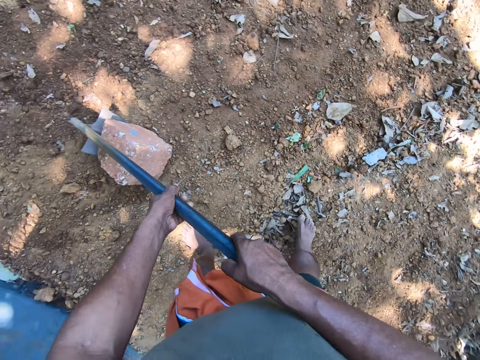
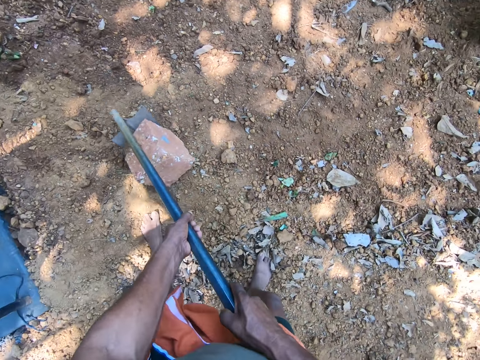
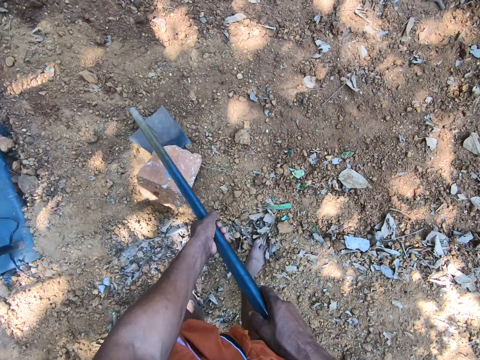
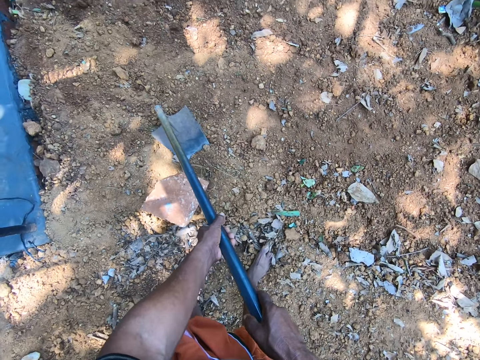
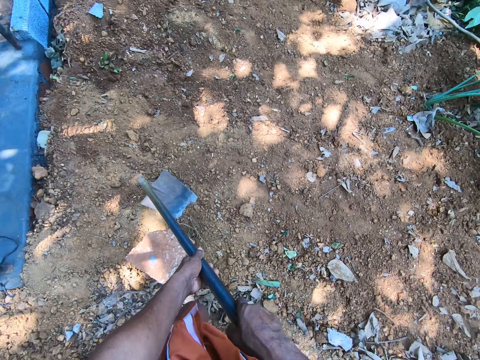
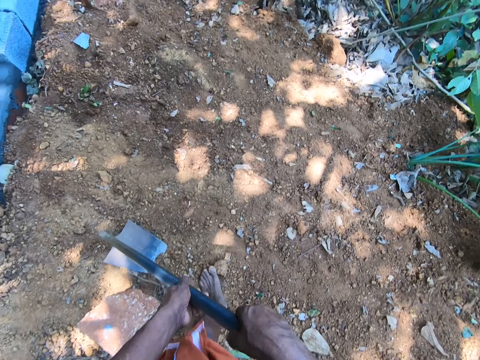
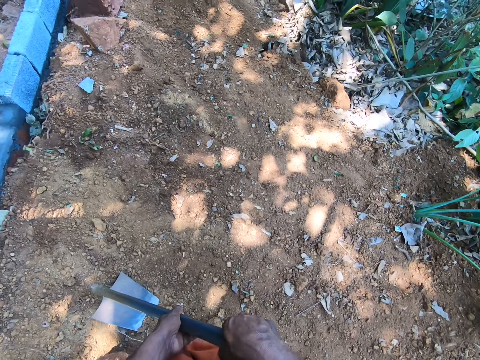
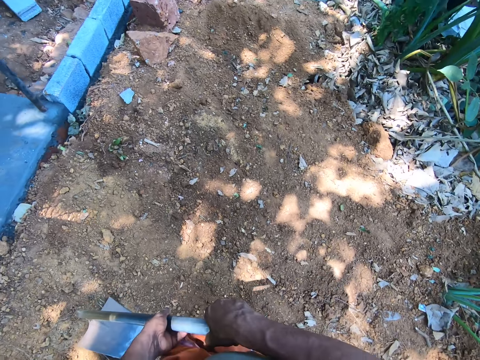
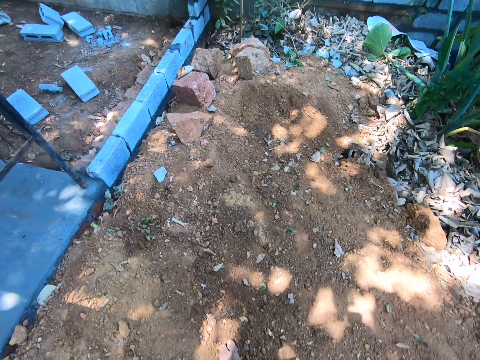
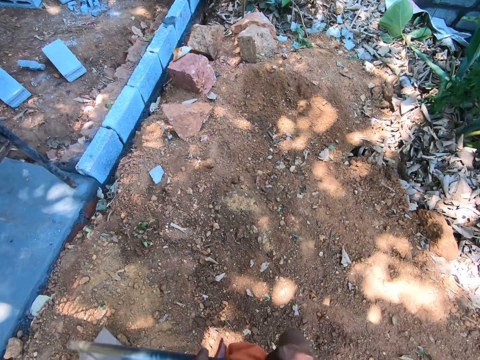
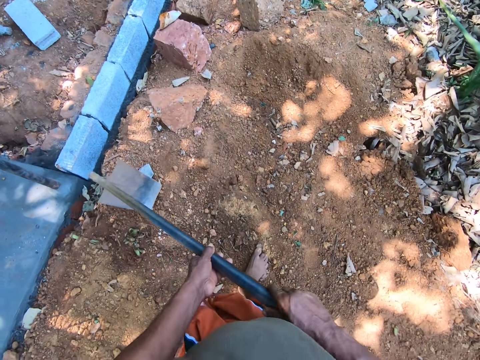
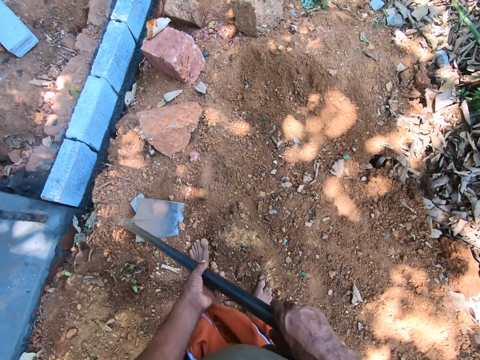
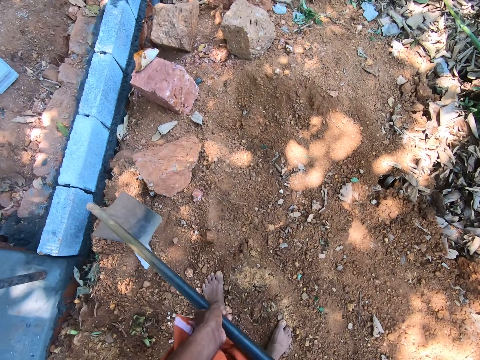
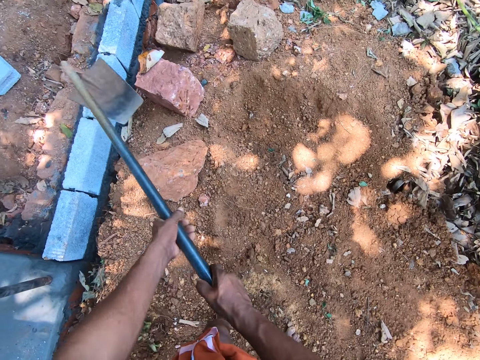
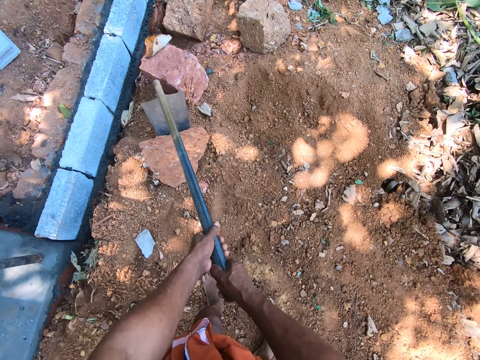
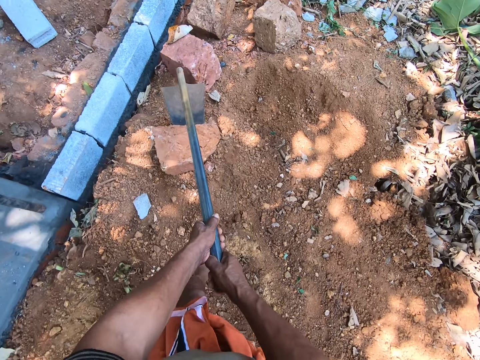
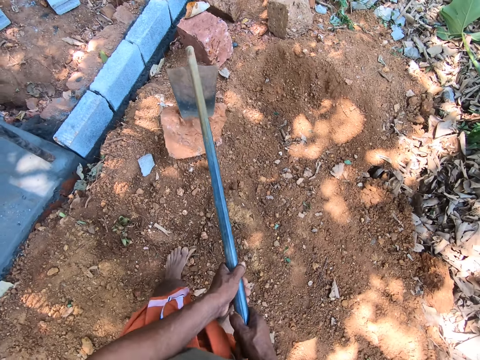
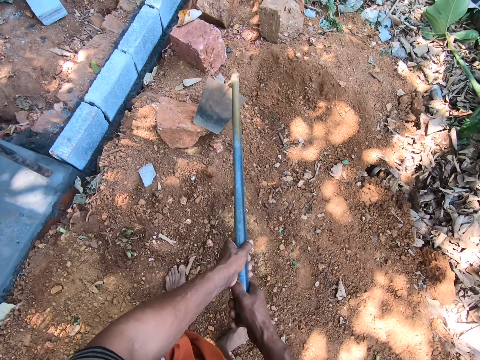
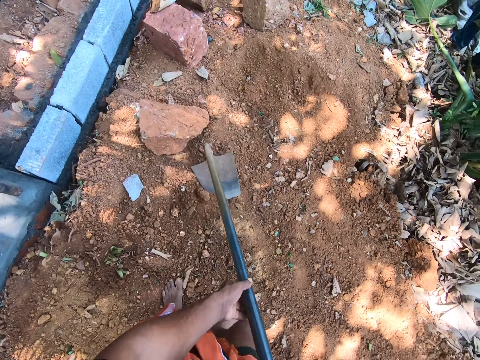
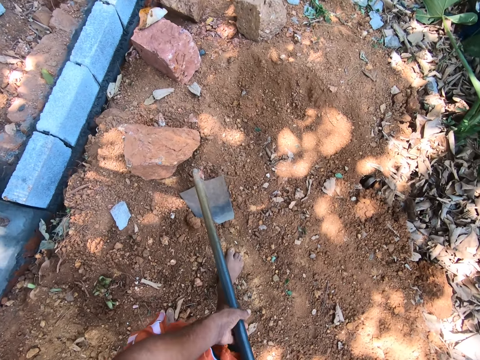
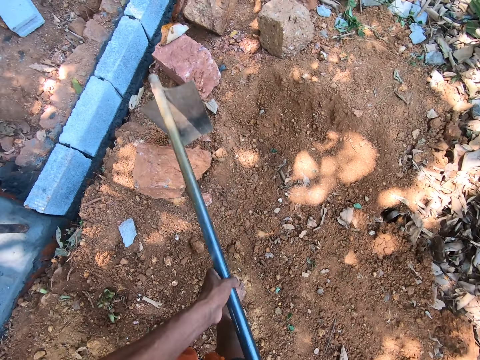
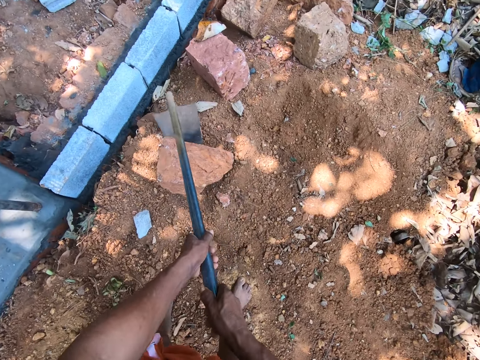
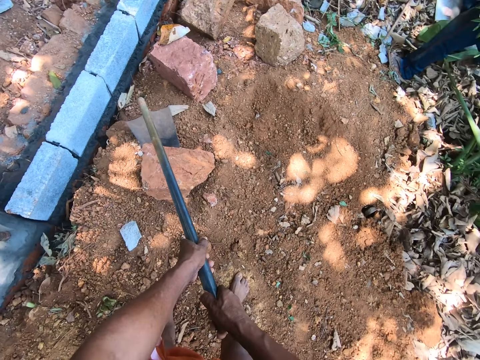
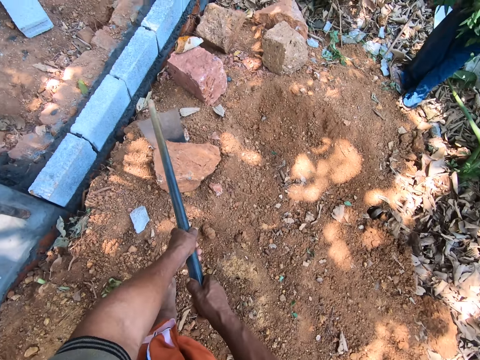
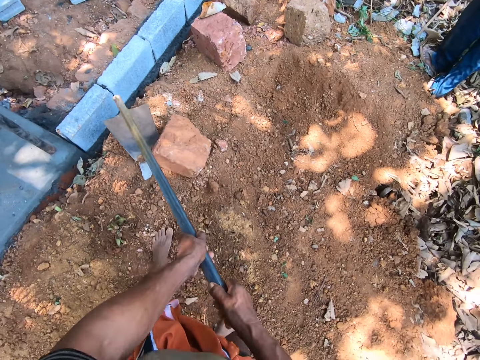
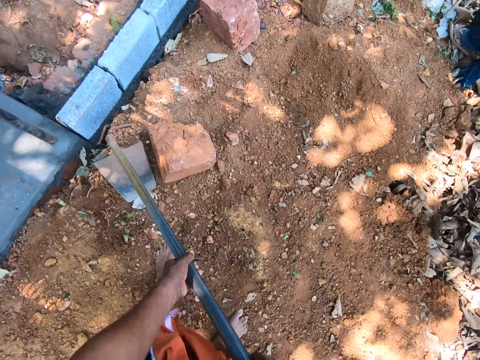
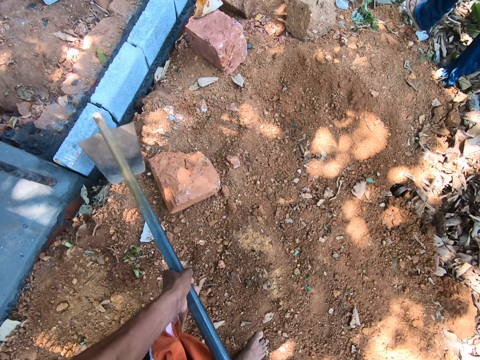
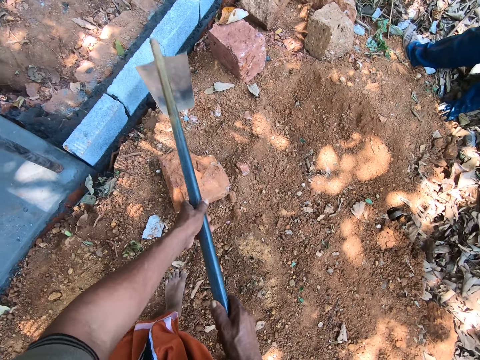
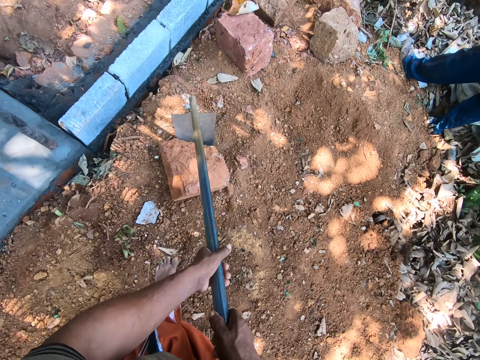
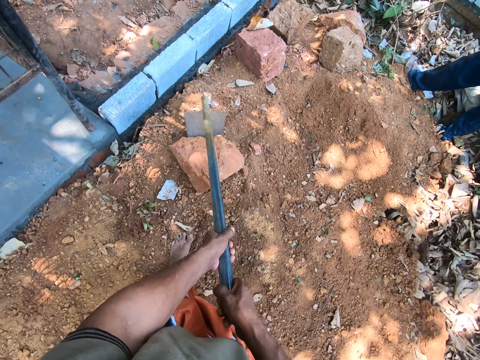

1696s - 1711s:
The camera wearer drags a brick with the hoe in his hands.

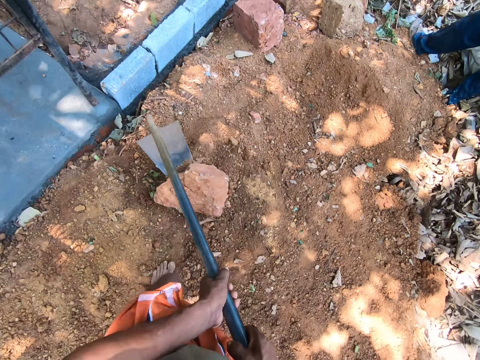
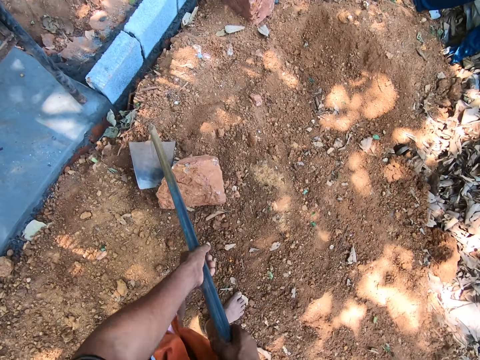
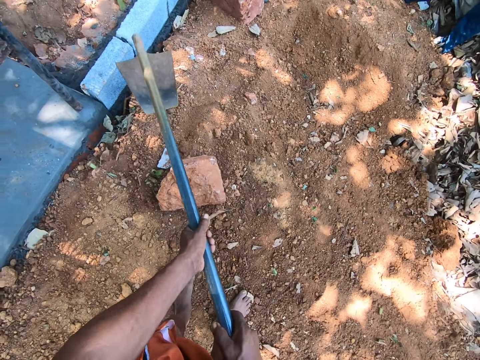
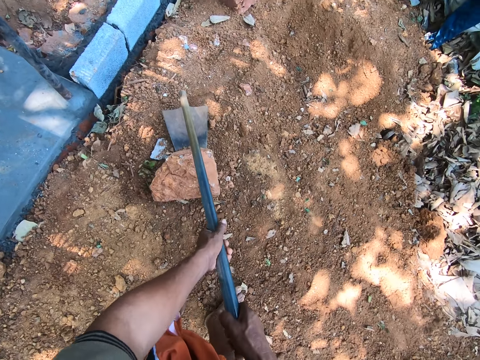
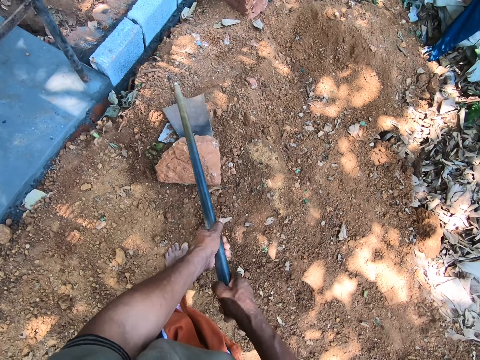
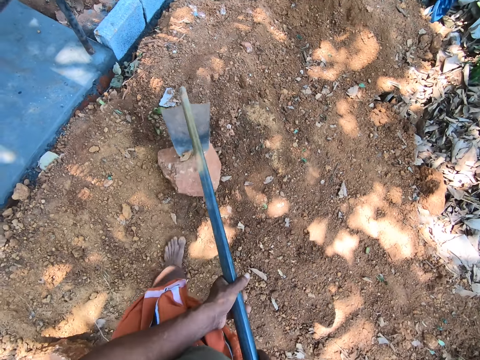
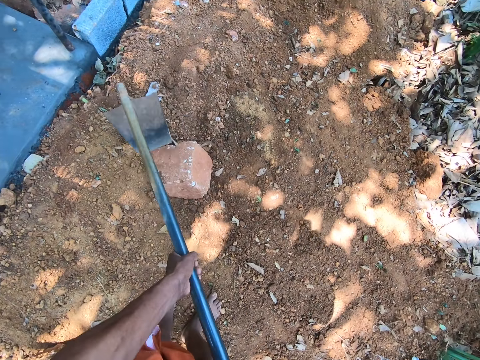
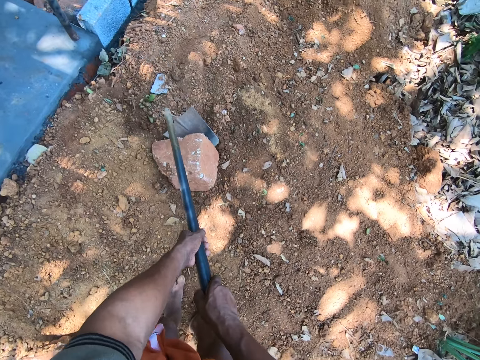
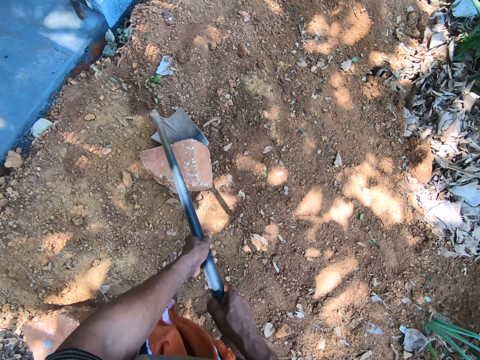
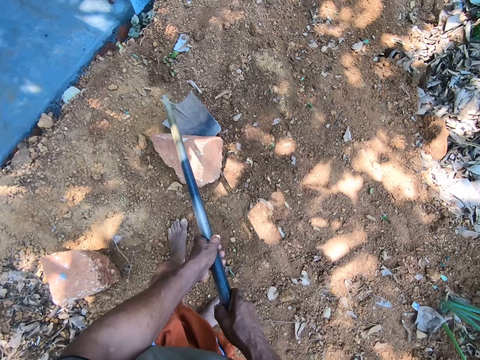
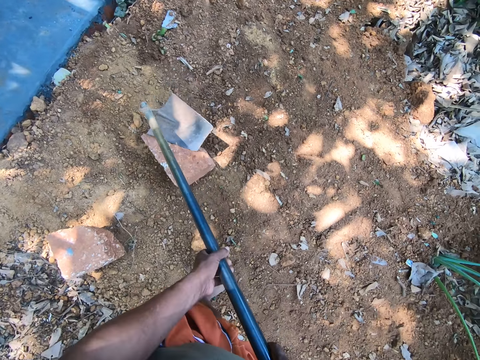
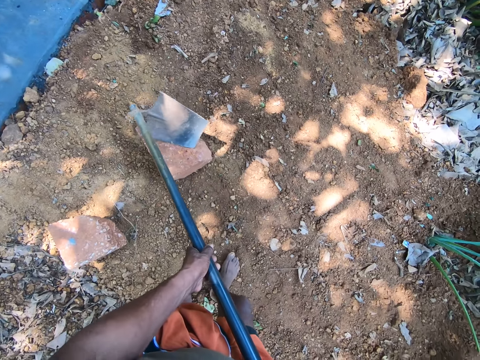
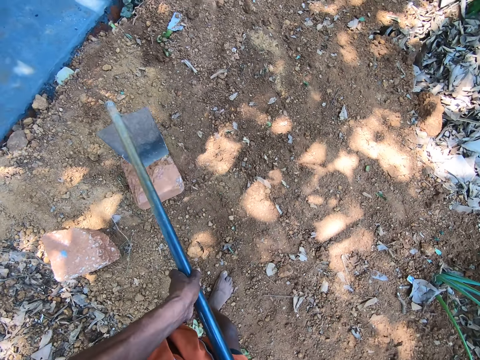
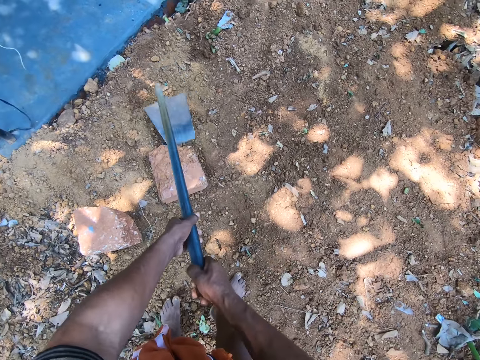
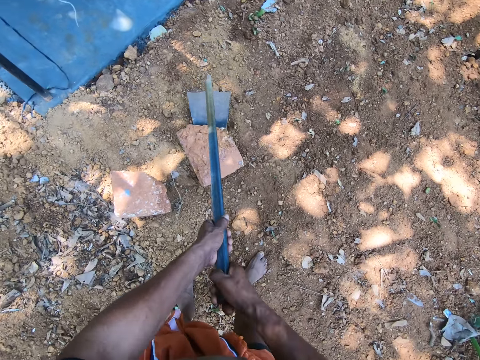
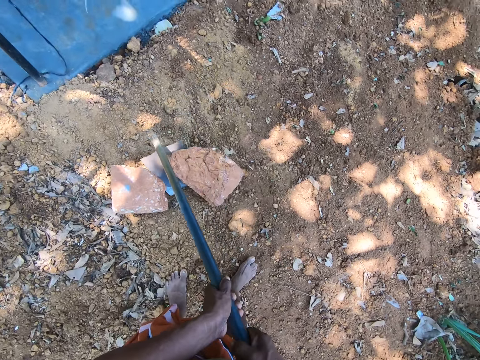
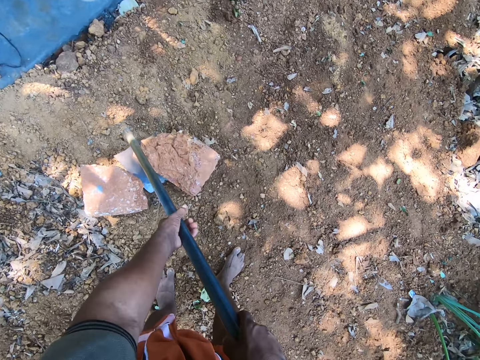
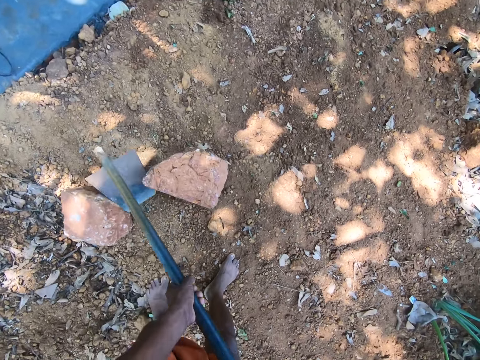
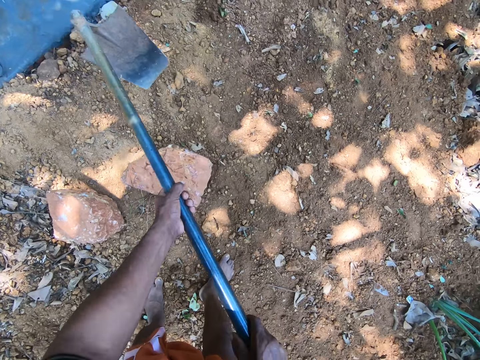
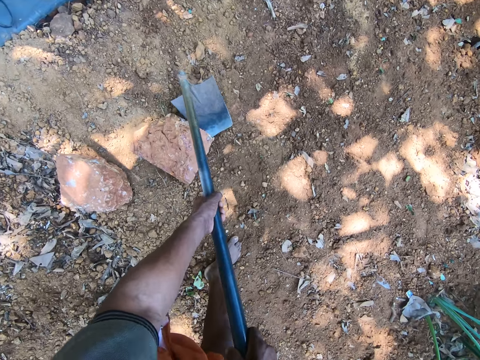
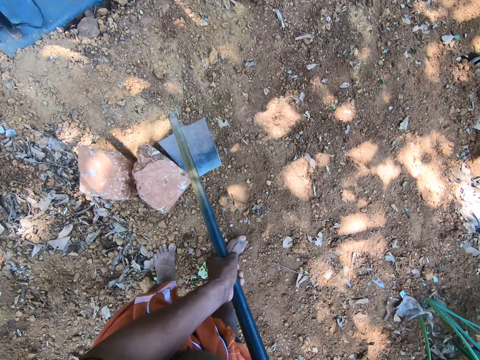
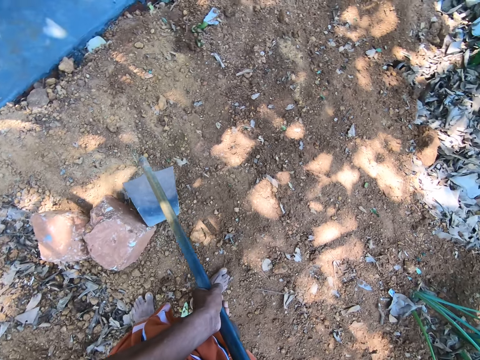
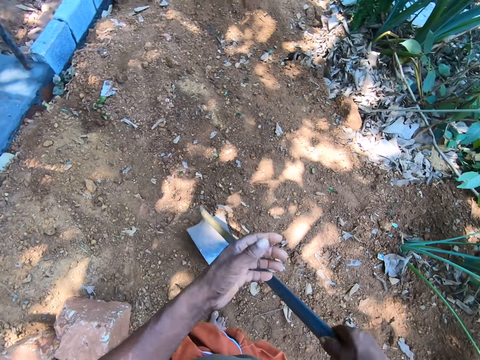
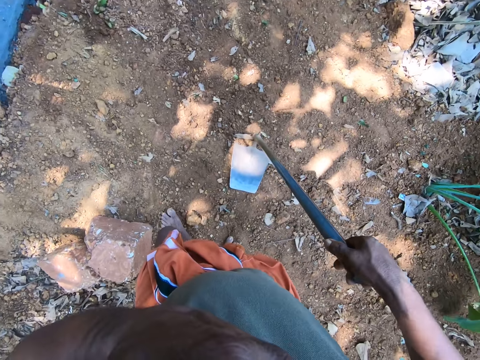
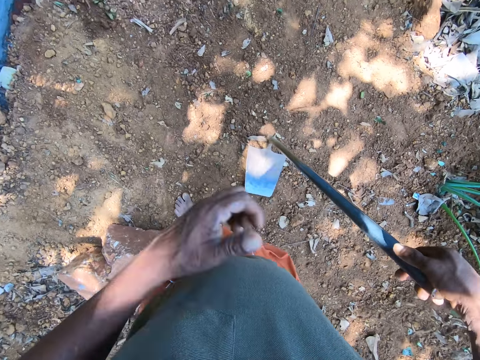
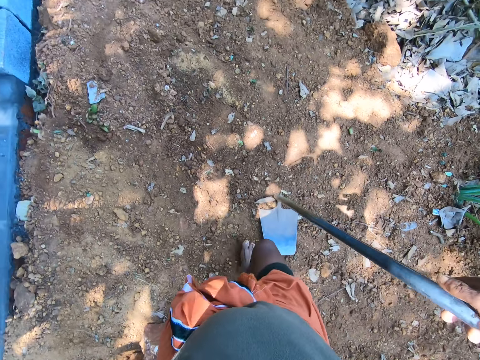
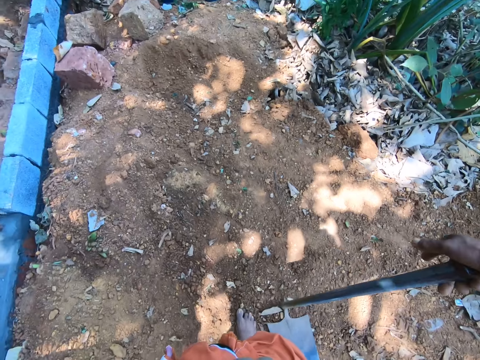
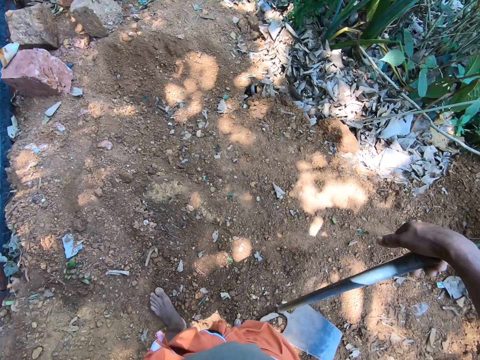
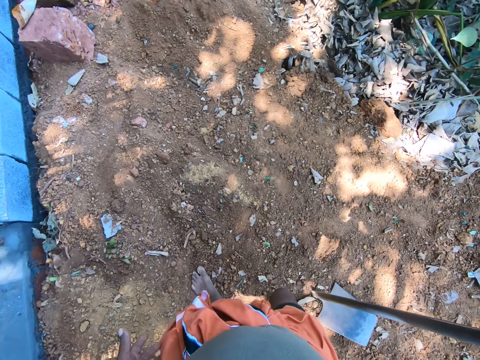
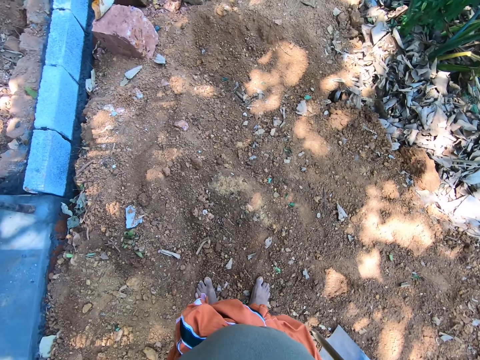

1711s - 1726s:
The camera wearer raises his left hand towards his face. He lowers his left hand.
